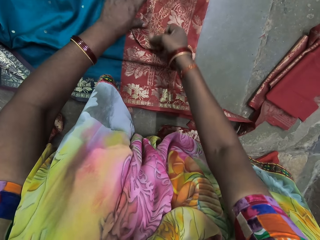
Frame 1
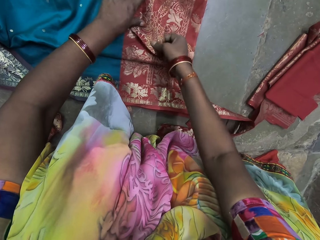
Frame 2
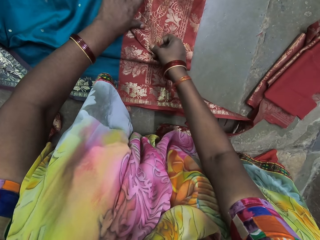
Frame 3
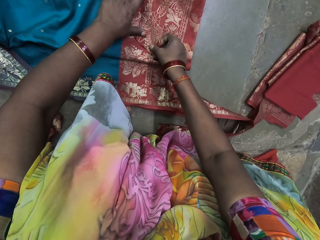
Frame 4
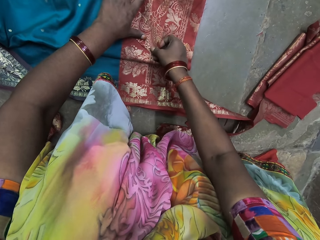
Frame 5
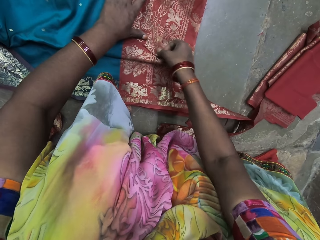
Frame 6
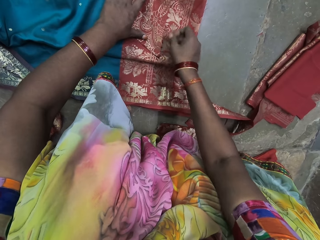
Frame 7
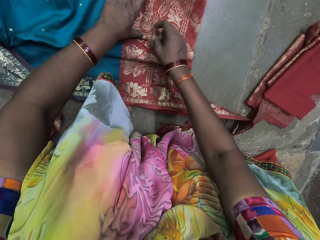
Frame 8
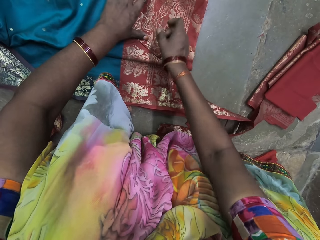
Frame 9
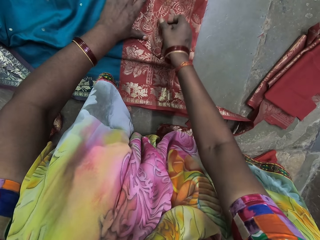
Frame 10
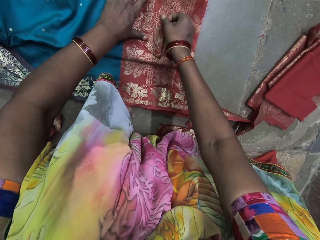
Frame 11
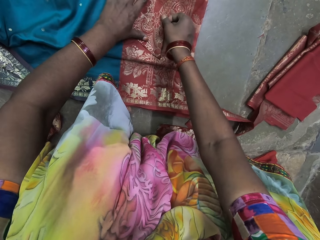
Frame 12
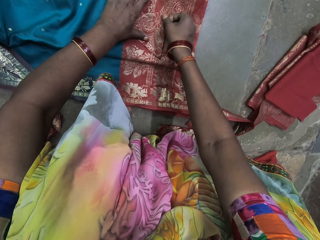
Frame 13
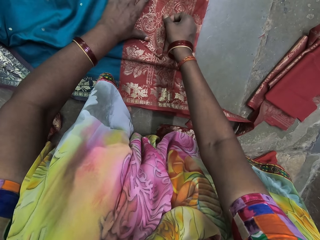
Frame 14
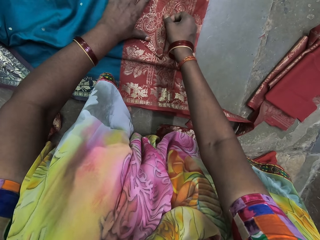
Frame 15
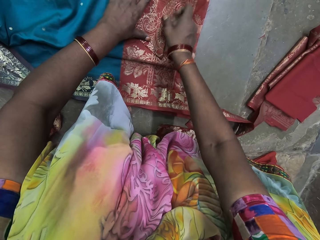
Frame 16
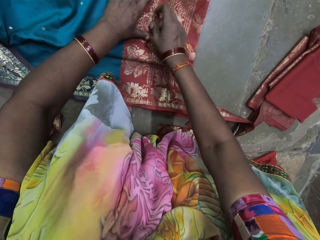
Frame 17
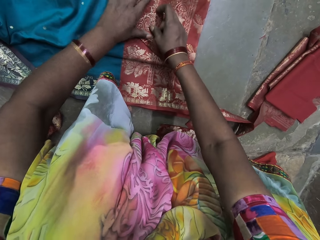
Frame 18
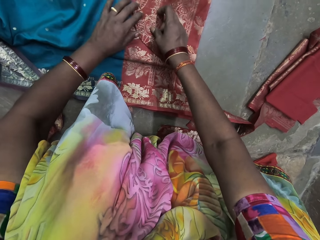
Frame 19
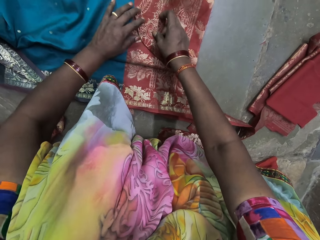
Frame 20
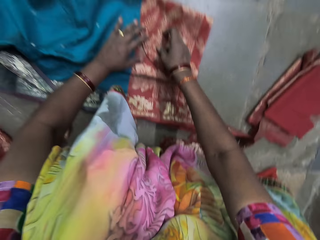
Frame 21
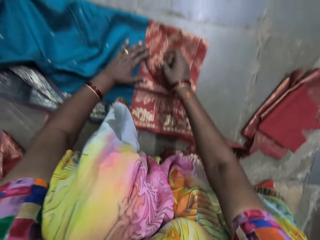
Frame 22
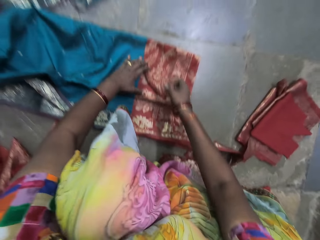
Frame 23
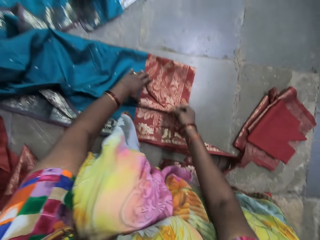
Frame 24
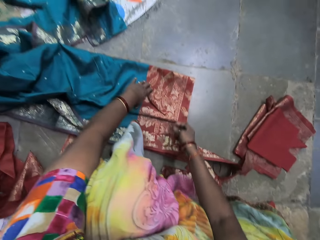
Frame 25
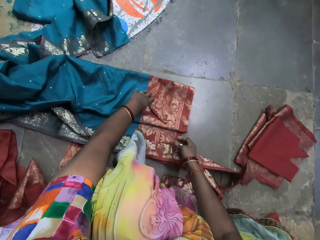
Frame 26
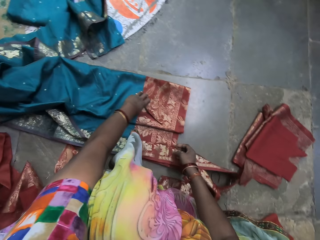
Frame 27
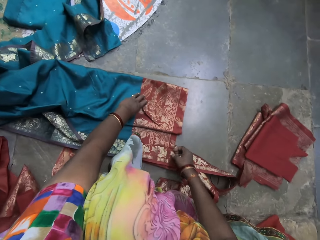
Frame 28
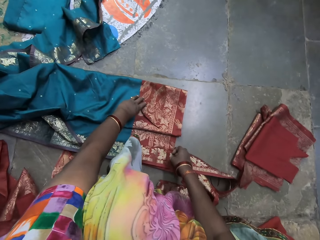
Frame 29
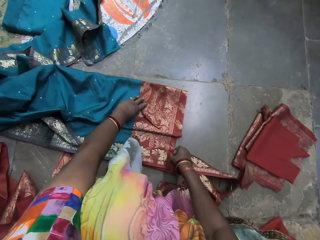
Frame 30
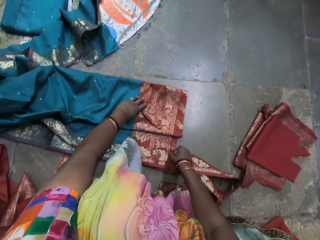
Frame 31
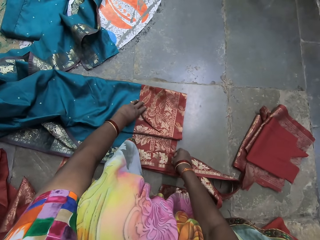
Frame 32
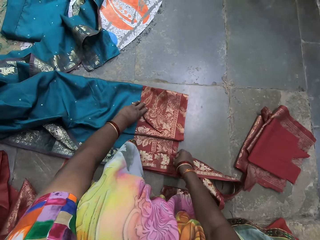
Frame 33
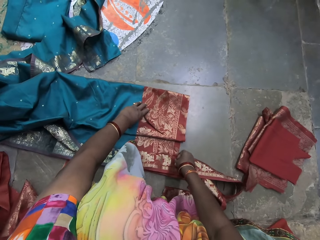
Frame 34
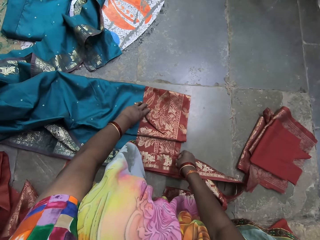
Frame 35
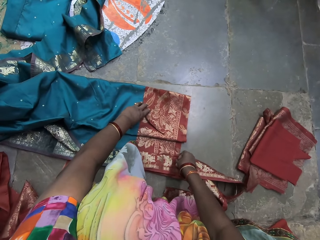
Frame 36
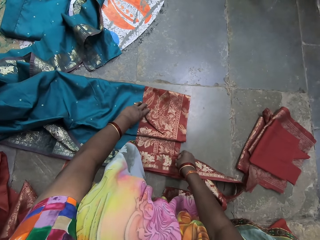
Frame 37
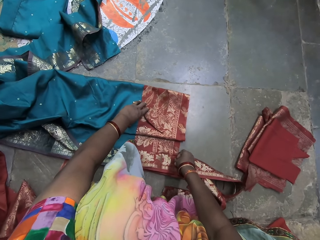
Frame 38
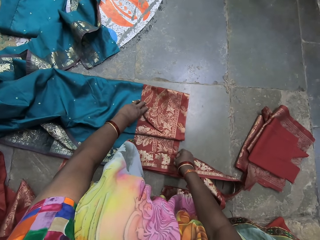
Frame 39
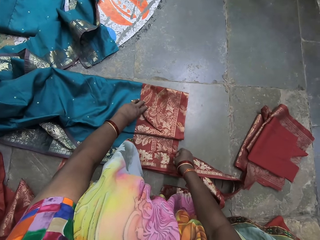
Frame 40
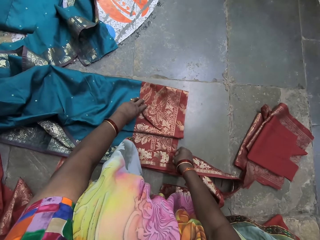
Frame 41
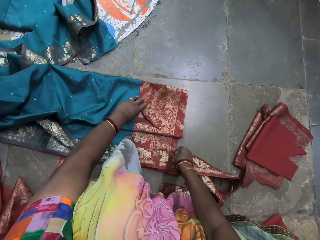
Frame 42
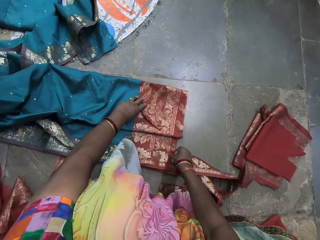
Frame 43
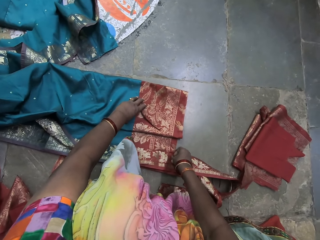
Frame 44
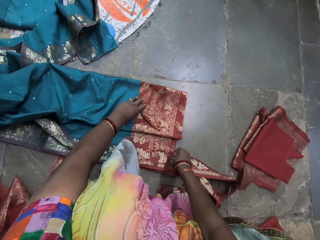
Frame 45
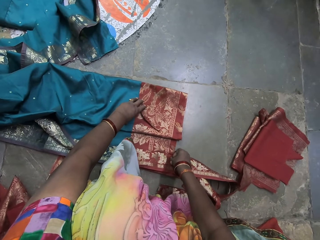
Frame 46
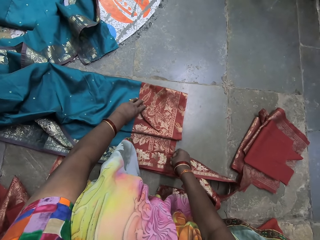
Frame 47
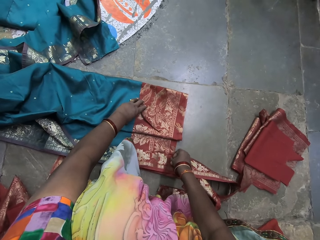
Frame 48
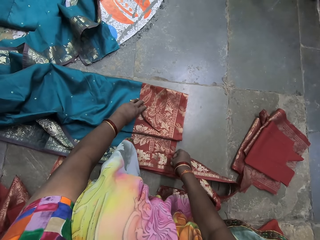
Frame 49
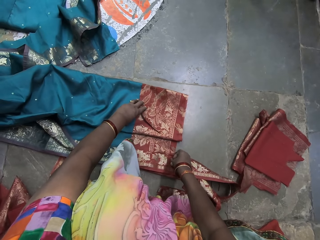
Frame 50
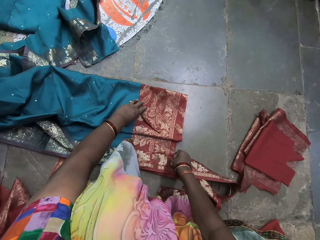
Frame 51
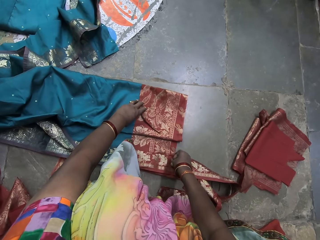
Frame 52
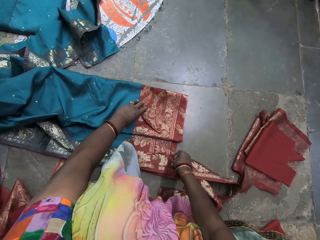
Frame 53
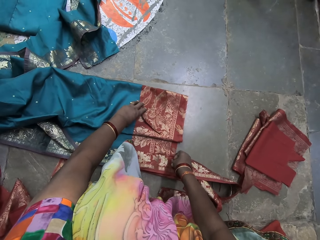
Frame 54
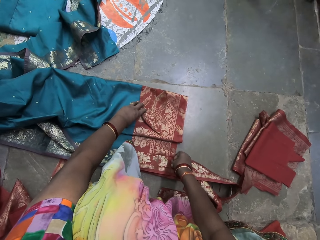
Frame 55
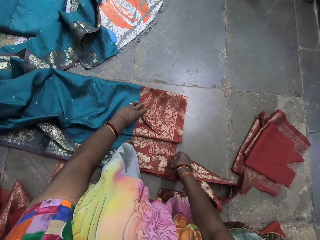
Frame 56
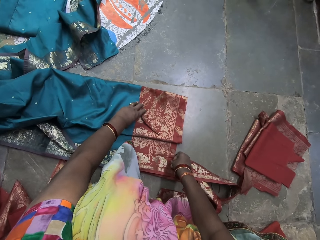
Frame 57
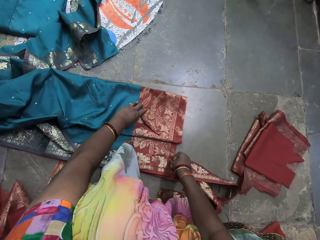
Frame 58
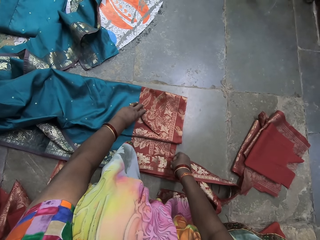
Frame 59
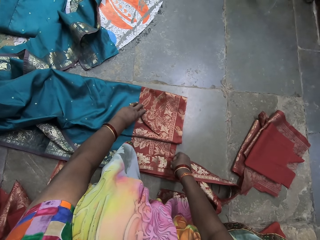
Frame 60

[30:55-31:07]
The camera wearer looks around the workshop.

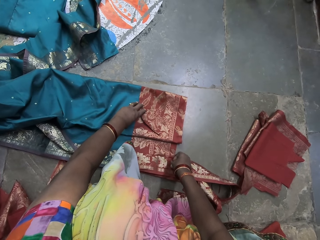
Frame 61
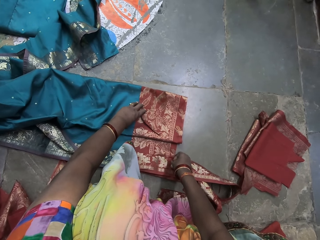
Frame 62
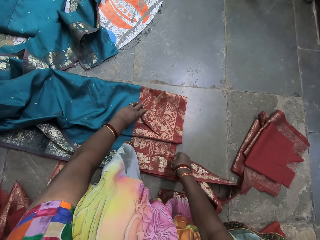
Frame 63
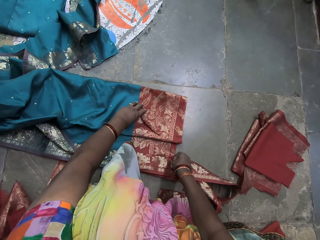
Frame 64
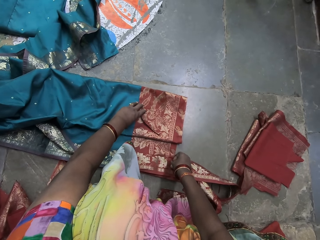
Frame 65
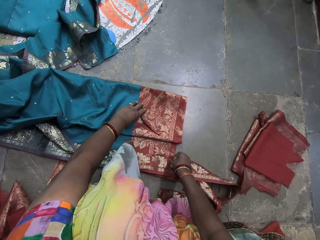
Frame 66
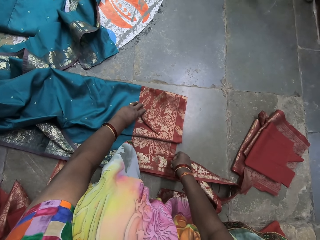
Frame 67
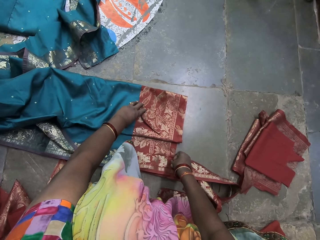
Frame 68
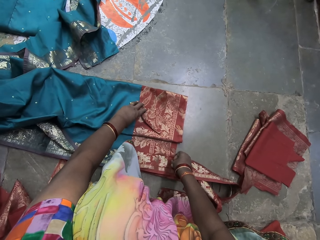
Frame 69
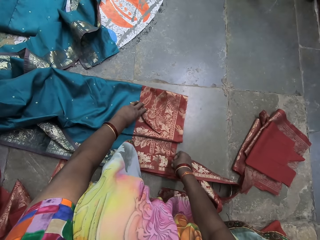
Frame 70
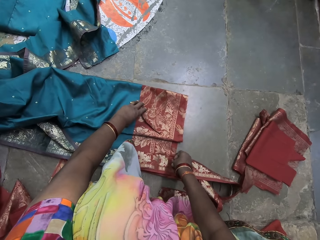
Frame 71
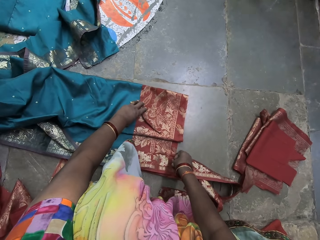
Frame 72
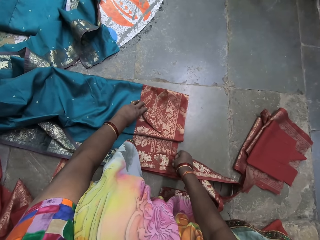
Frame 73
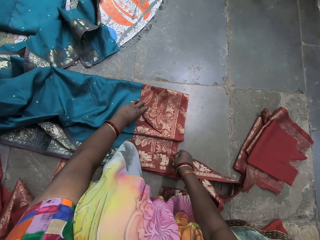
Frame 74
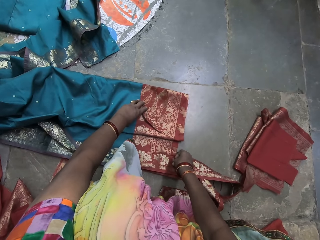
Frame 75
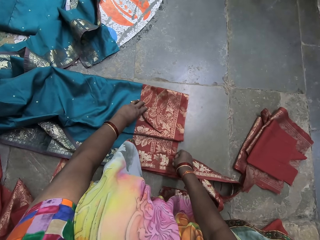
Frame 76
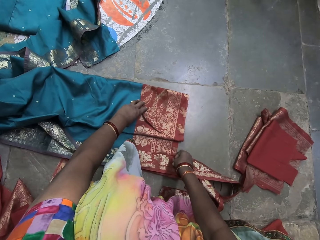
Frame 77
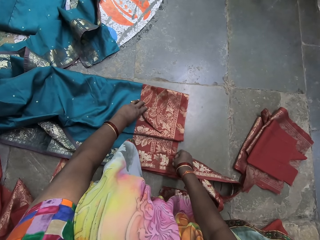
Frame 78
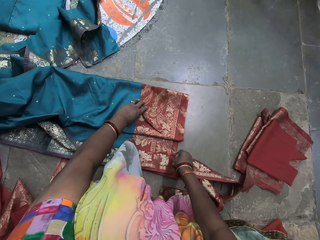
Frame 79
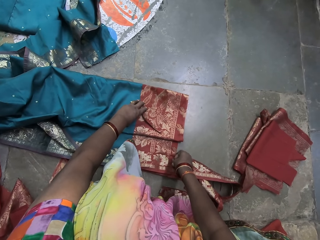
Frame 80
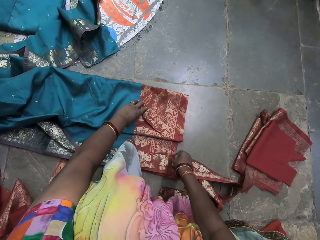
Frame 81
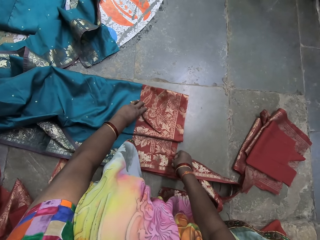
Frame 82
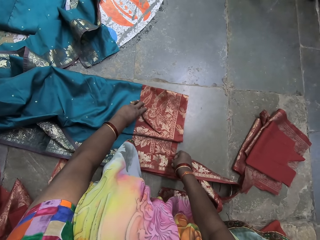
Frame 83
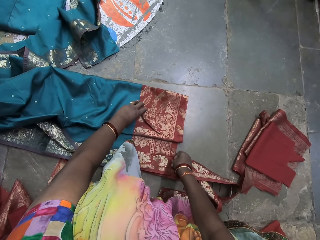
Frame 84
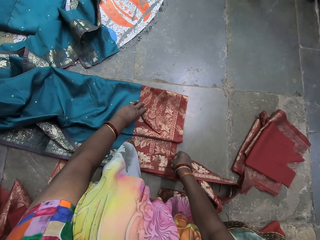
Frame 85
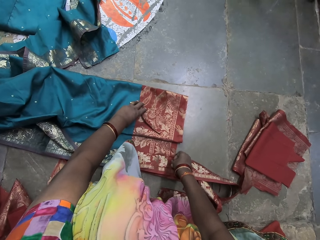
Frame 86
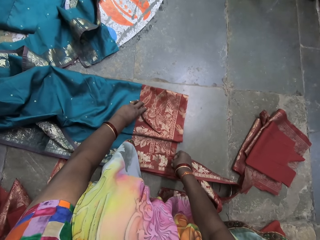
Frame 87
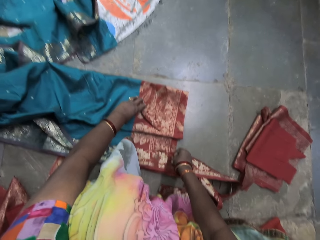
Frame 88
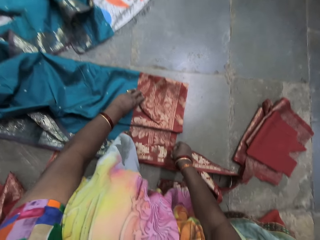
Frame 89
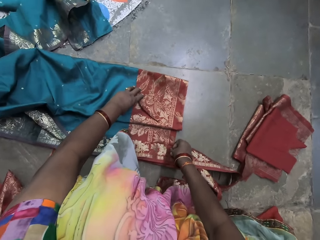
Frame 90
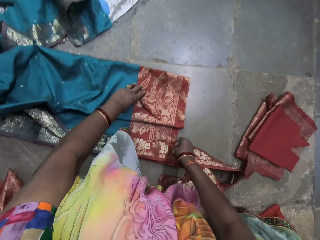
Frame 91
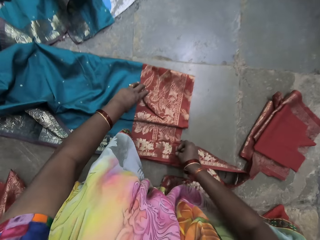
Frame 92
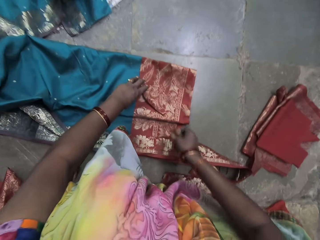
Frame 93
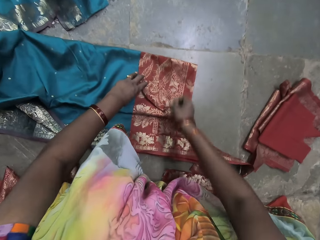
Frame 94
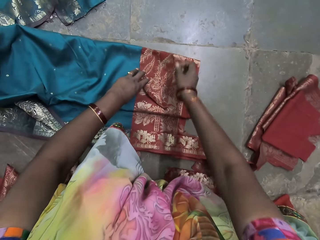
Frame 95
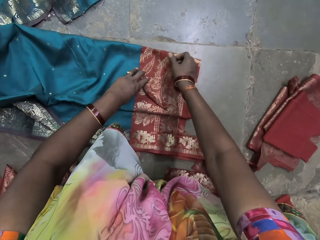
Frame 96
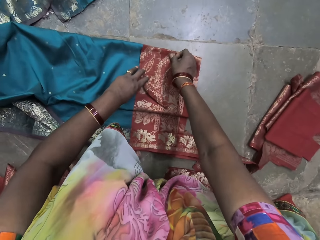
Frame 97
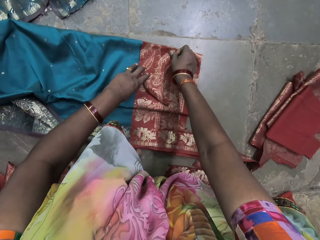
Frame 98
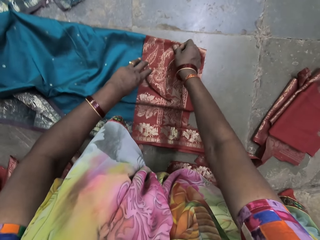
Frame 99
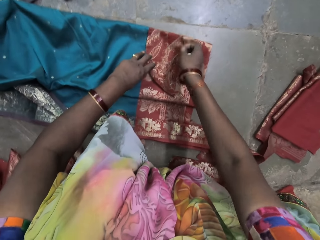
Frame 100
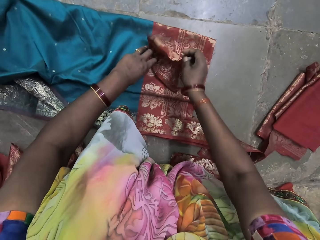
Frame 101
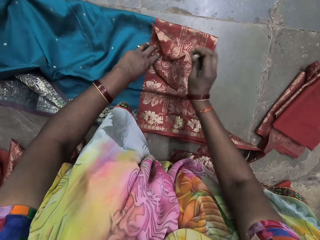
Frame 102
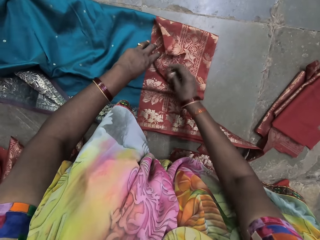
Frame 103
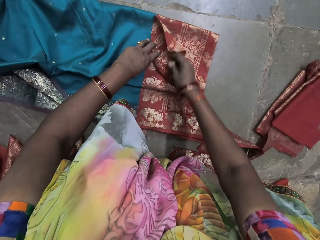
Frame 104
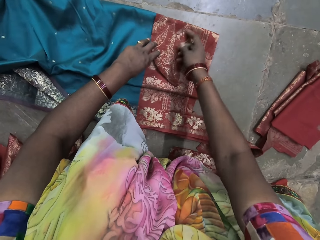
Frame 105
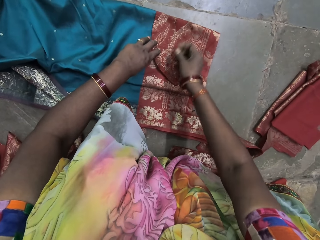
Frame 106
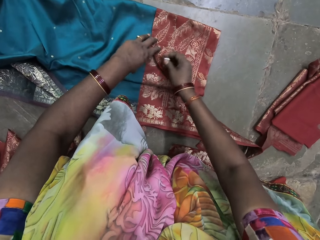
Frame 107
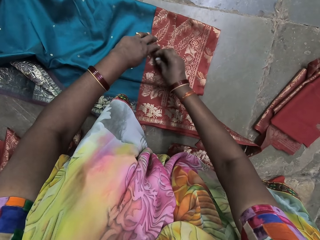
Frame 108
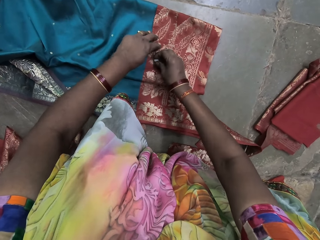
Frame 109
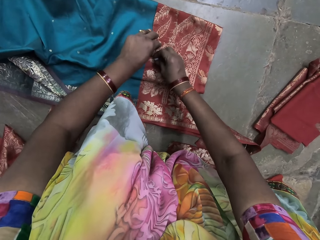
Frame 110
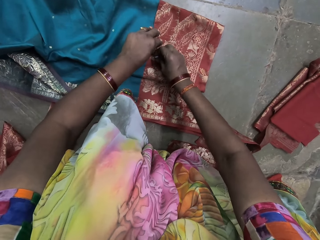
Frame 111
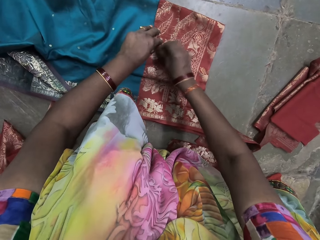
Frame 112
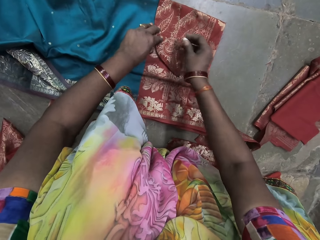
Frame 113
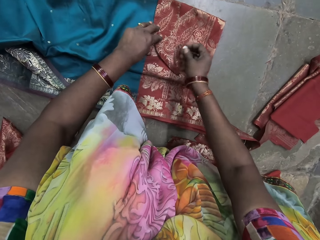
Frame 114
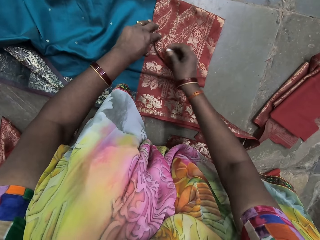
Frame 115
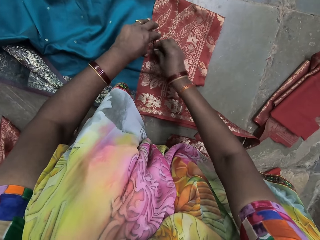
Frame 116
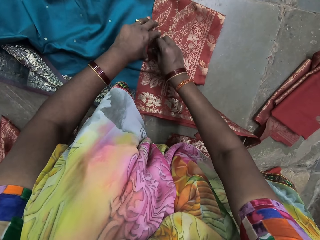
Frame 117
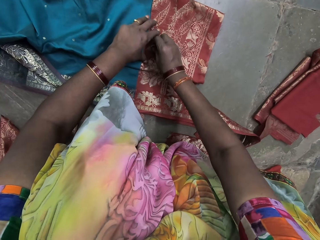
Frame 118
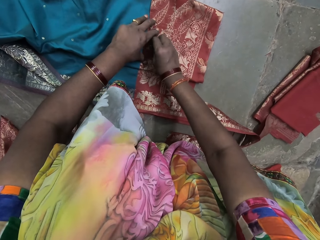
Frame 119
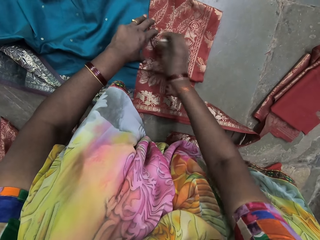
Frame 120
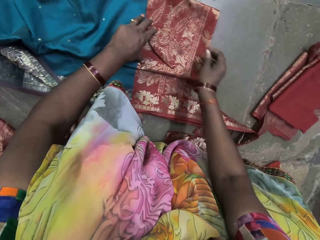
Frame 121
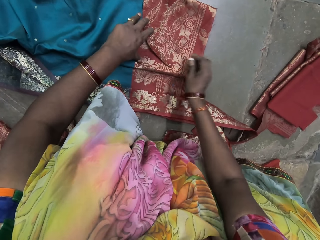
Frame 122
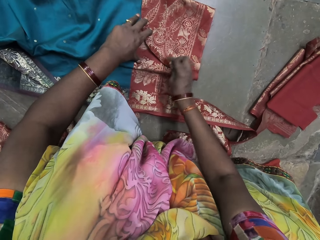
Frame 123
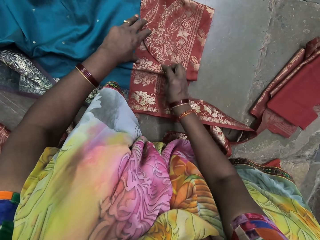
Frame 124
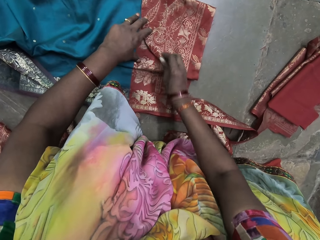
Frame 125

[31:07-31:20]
The camera wearer marks the cloth with the chalk in her right hand.
